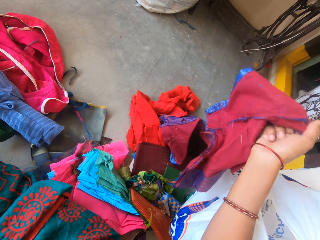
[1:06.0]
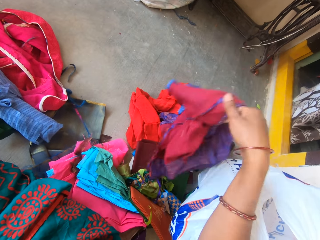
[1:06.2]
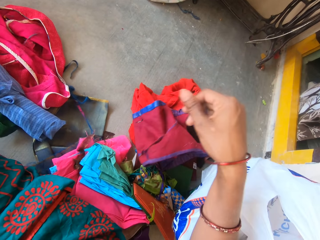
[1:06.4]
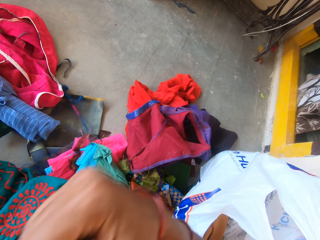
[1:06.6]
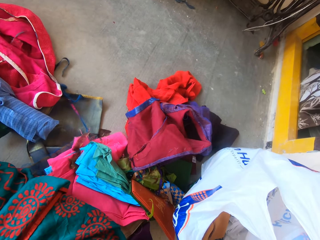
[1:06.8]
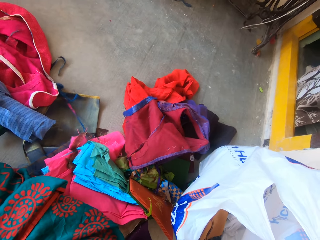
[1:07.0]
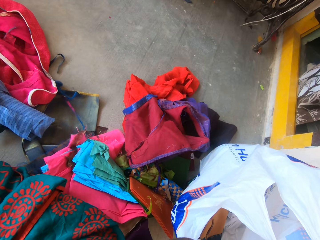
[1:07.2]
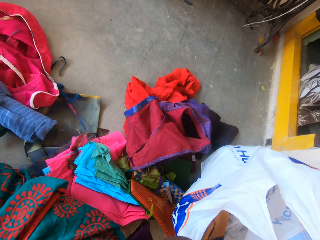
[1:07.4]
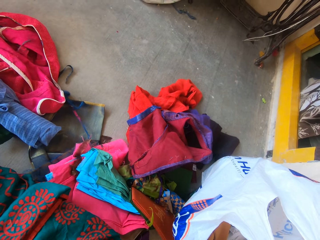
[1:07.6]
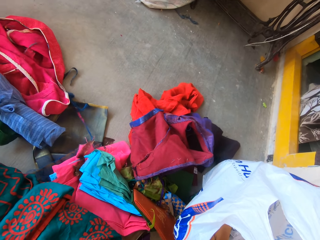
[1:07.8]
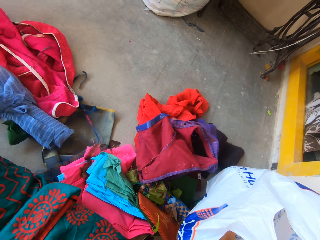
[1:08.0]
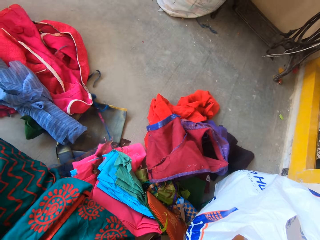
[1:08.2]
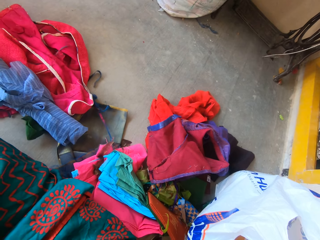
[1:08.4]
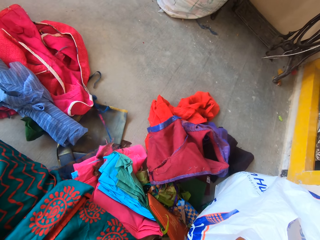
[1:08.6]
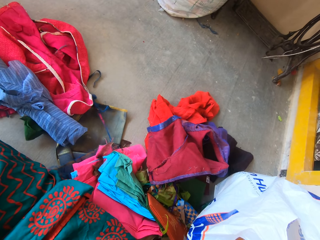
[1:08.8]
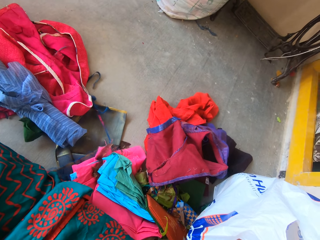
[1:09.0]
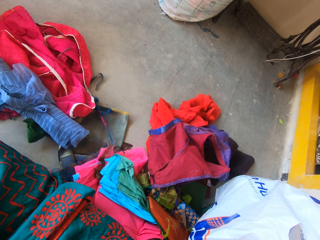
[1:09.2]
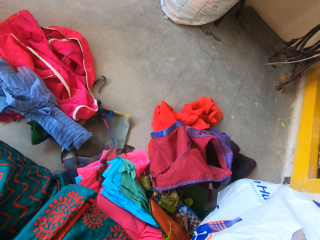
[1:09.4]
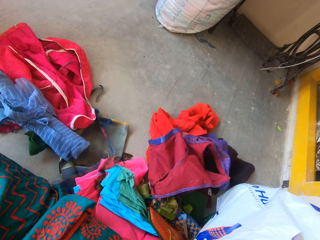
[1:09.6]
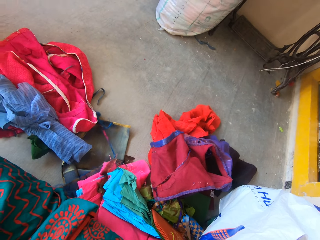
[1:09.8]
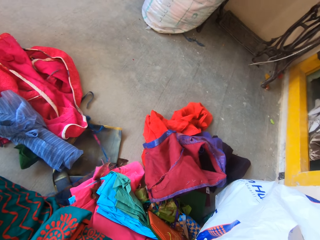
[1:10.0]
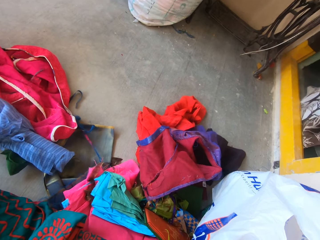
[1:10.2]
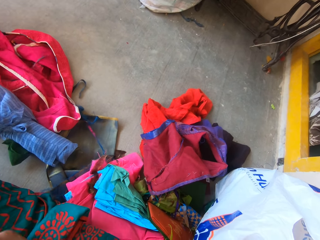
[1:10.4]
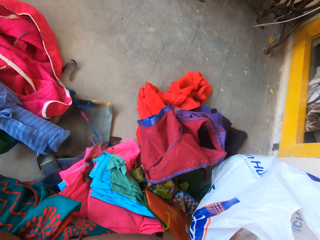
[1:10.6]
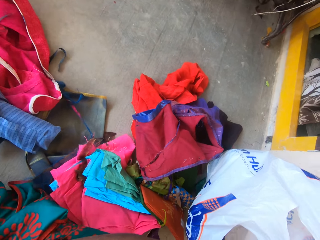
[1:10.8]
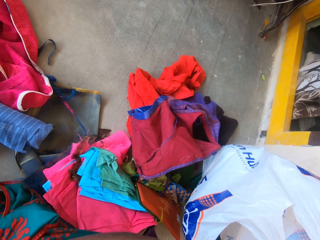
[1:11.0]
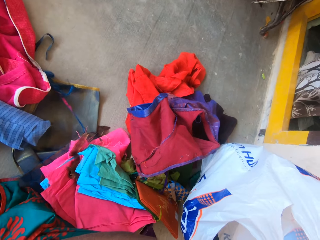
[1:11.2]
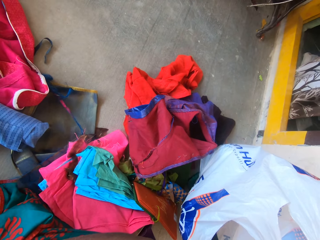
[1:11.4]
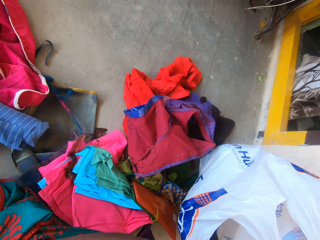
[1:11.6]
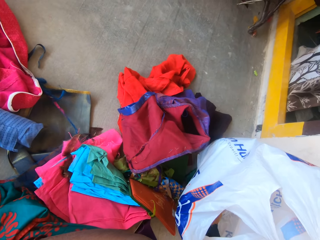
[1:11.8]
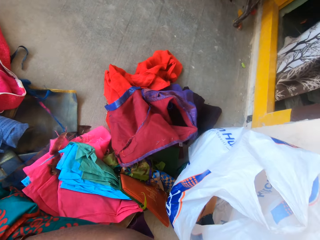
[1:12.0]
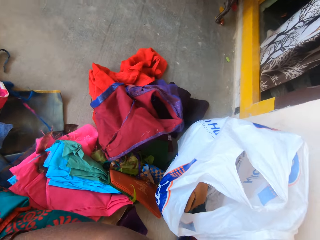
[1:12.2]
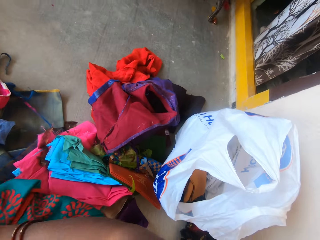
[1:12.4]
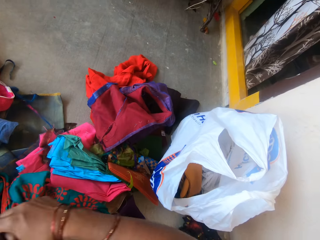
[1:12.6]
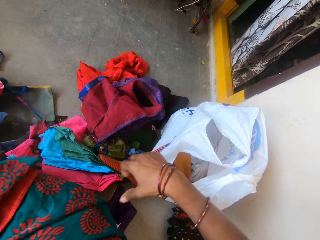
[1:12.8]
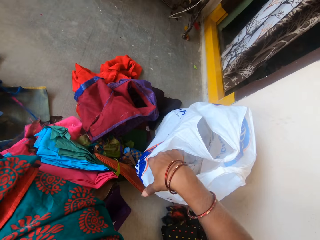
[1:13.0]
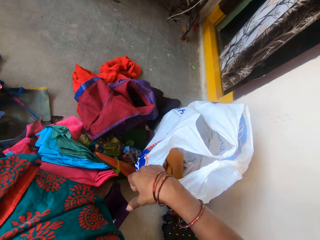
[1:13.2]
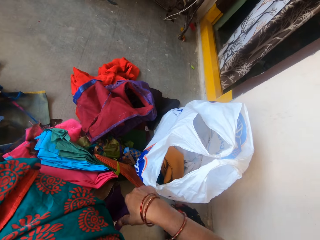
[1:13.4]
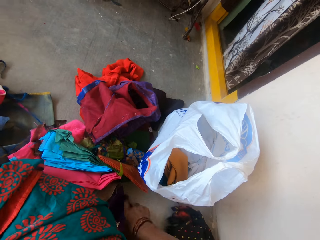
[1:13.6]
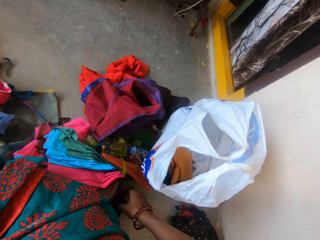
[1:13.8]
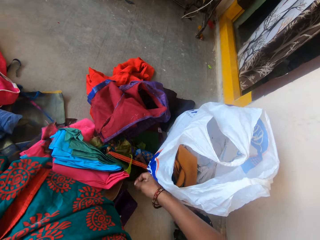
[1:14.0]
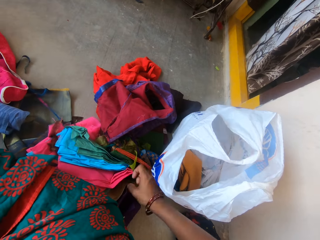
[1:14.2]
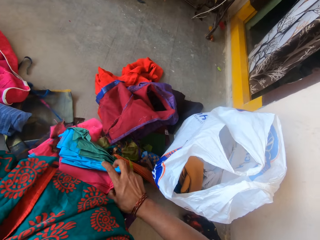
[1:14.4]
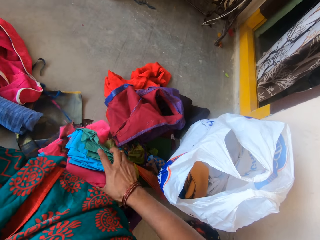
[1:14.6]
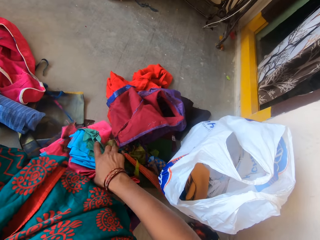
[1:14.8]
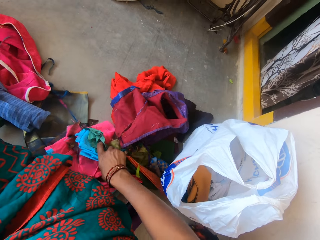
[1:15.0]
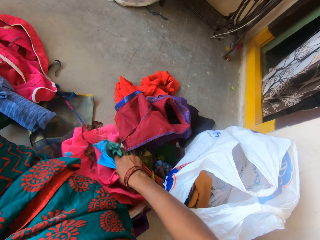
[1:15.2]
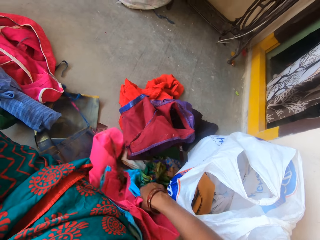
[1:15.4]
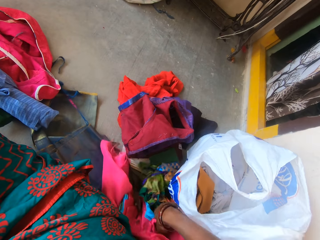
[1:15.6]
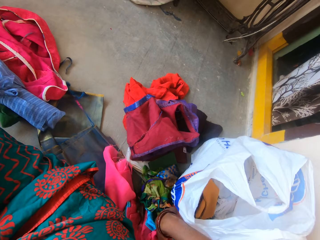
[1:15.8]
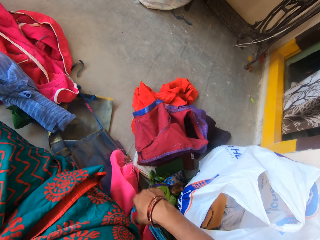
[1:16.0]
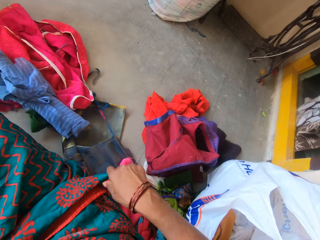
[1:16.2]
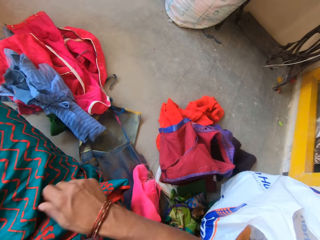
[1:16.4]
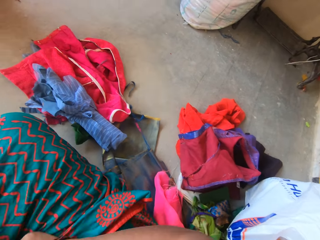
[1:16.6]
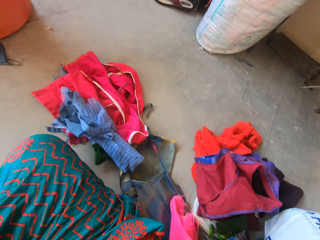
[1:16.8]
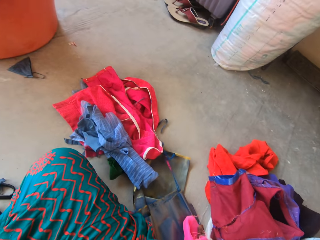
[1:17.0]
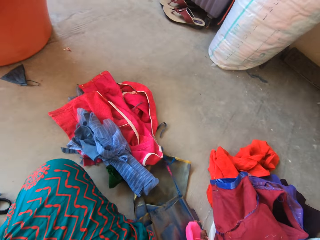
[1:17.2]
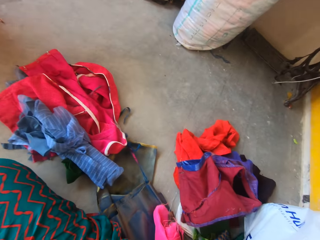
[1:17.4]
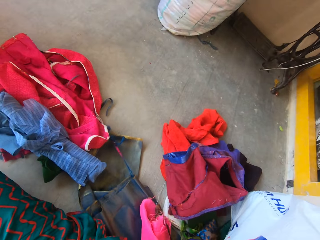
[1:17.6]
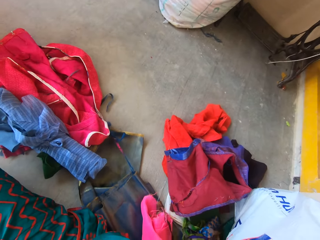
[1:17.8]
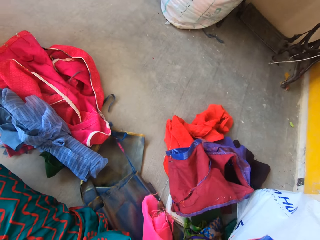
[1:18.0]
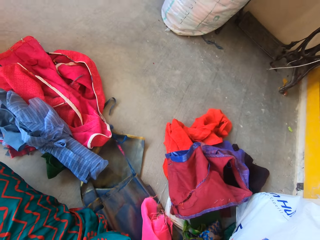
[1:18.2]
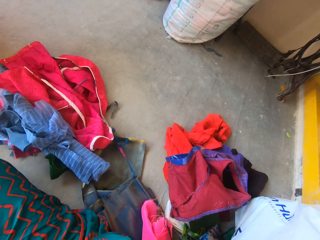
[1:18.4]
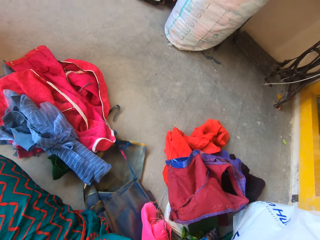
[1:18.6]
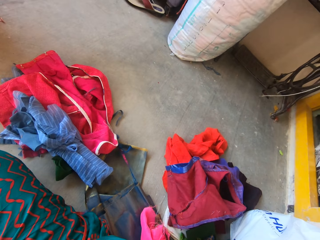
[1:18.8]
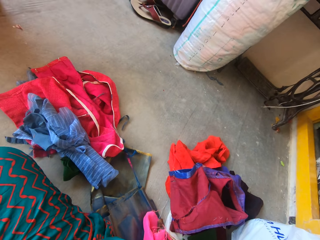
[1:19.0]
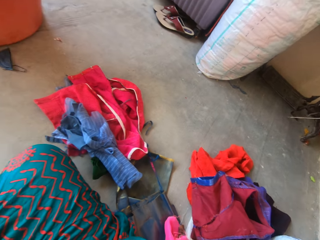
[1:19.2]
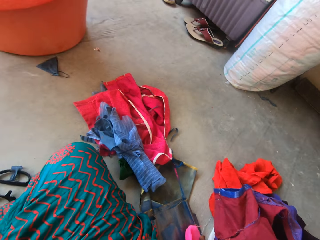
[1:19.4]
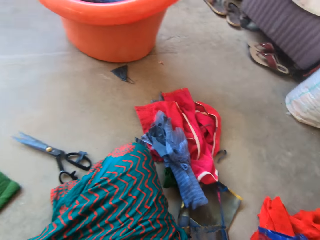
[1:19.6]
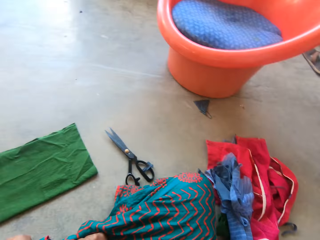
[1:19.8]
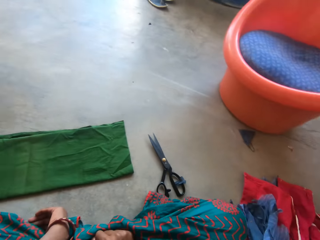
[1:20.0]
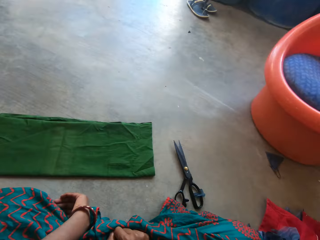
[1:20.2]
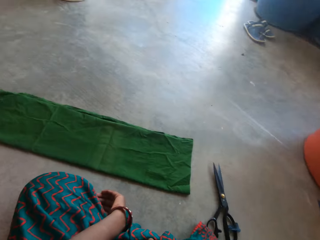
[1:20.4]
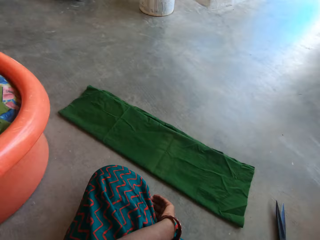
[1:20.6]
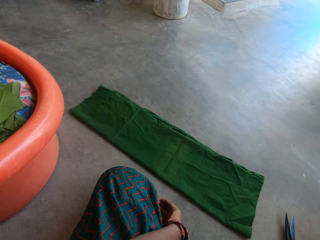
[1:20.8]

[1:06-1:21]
The camera wearer drops the cloth. They stare at the clothes. They move the clothes on the floor. They look around.

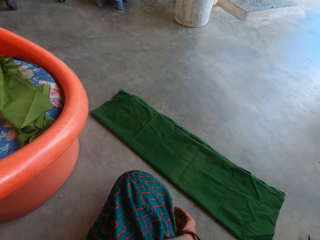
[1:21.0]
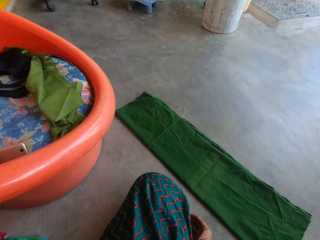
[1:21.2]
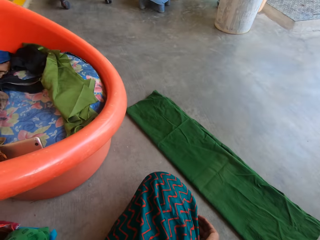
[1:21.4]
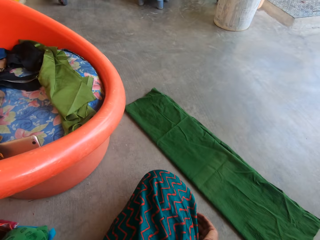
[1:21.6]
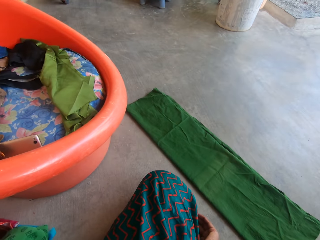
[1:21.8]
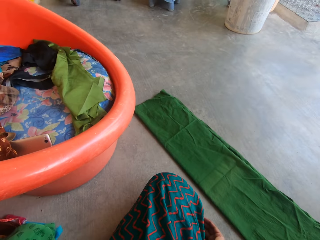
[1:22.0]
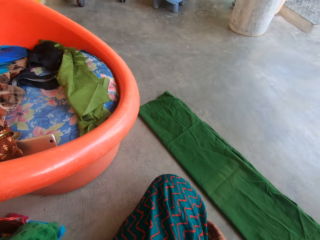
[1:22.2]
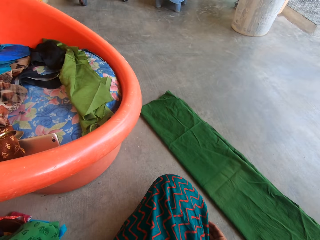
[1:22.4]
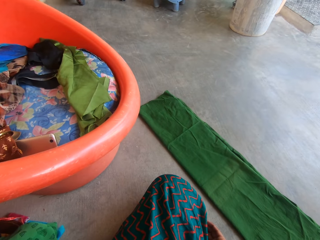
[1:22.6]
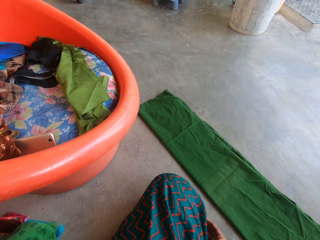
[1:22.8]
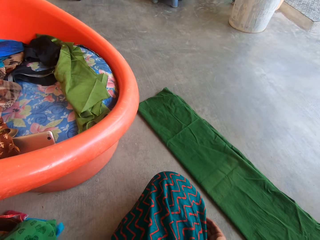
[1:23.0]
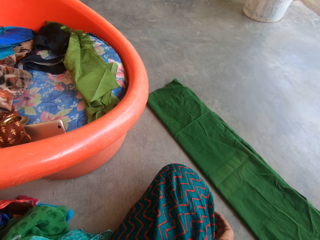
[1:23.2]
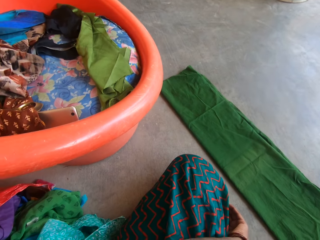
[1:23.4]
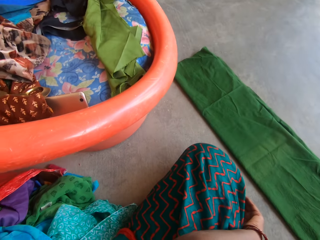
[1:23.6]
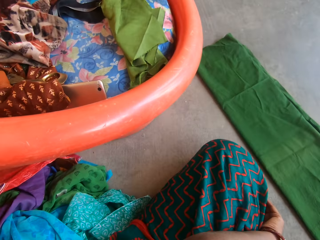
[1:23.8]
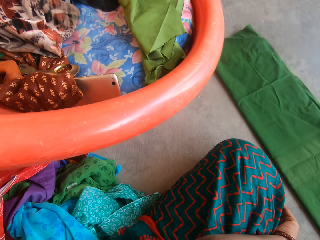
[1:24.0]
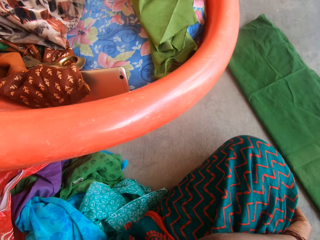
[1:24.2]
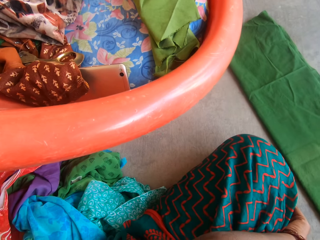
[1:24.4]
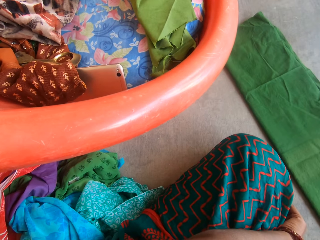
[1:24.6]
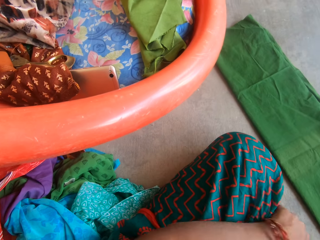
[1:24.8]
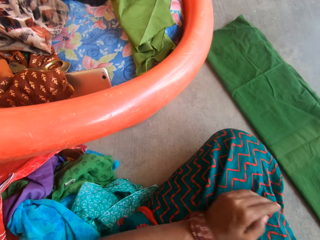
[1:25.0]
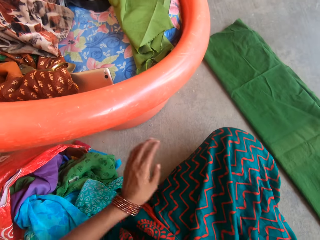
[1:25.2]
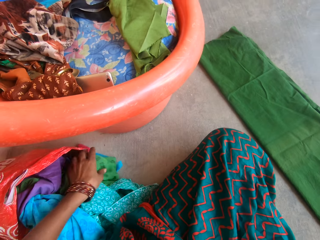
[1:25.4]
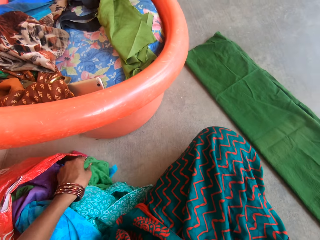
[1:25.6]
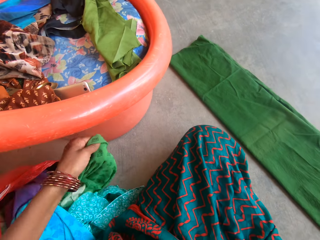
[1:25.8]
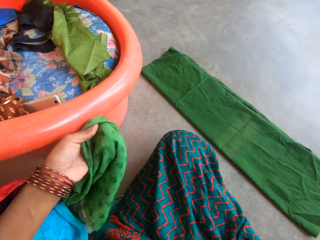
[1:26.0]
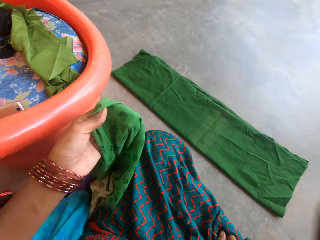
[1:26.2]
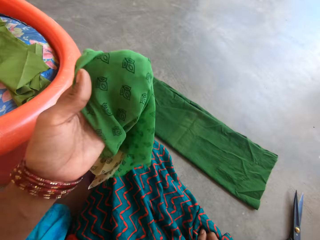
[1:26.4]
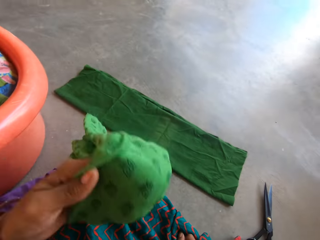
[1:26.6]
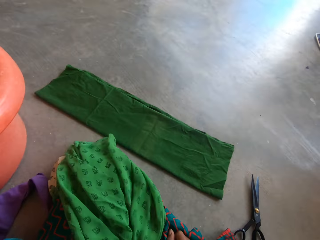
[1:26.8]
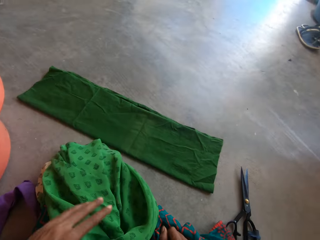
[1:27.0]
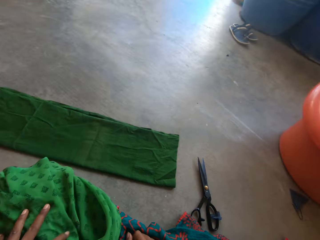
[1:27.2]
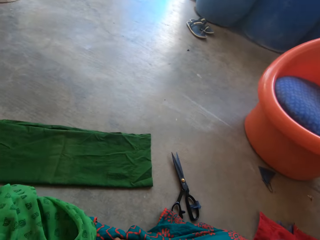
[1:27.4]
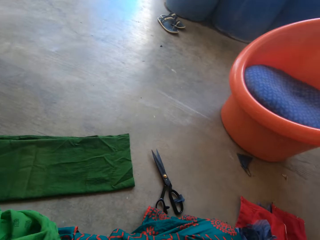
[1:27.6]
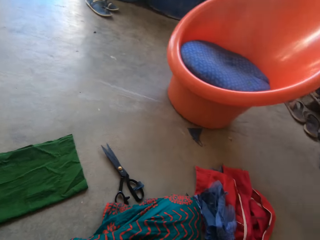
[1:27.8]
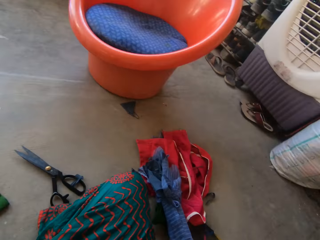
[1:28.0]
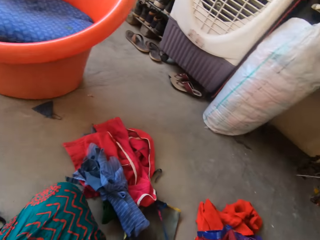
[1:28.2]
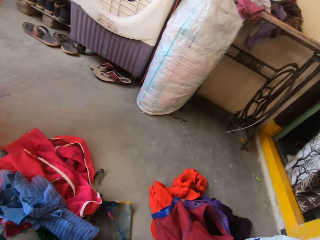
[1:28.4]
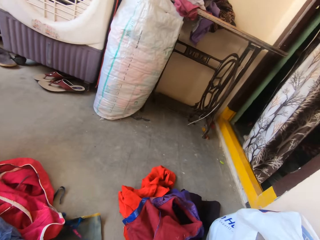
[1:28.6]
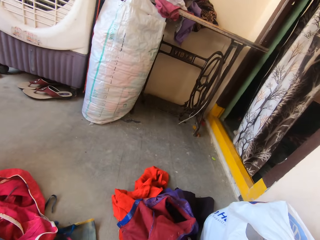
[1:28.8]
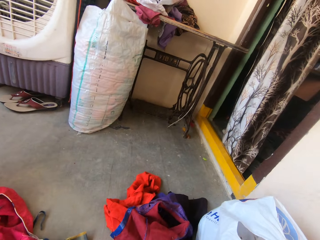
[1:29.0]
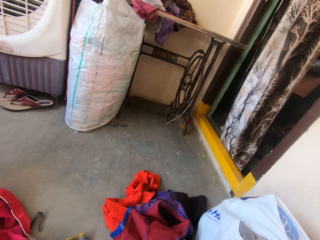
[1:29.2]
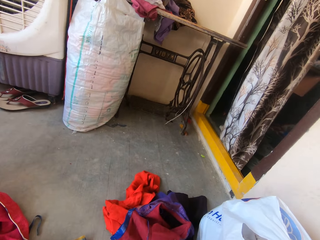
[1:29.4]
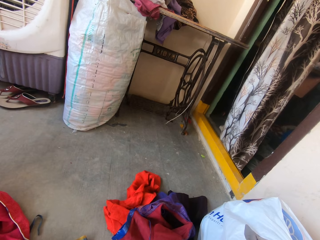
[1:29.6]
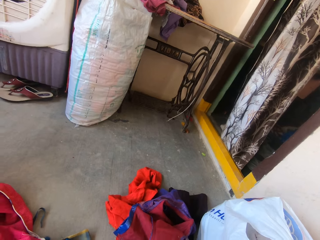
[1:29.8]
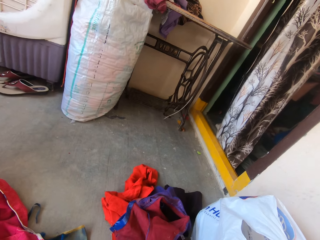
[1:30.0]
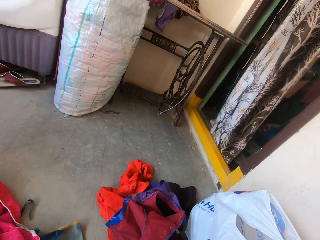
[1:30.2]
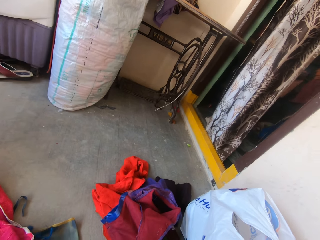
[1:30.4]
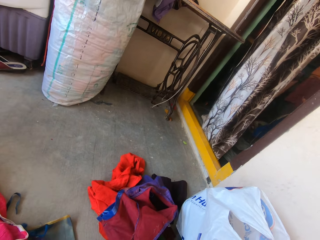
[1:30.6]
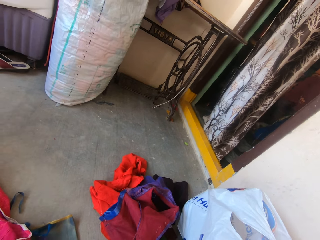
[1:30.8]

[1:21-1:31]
The camera wearer picks up a cloth. She places the cloth on her lap. She looks around.
